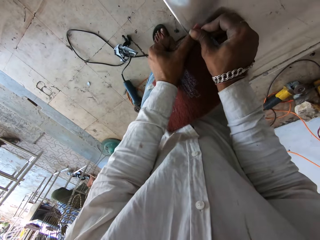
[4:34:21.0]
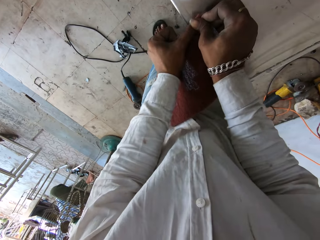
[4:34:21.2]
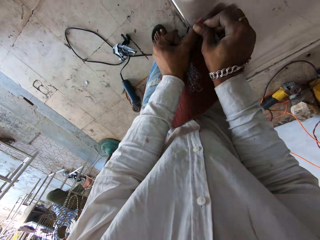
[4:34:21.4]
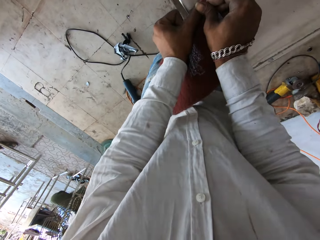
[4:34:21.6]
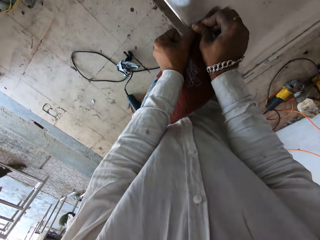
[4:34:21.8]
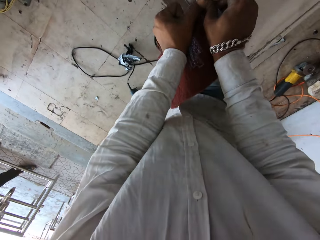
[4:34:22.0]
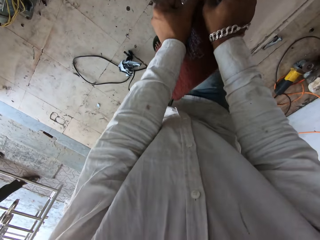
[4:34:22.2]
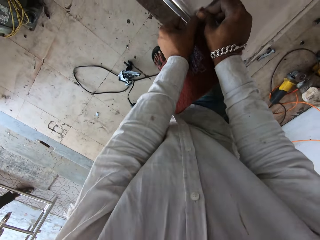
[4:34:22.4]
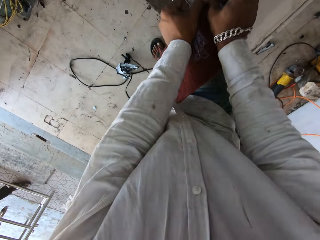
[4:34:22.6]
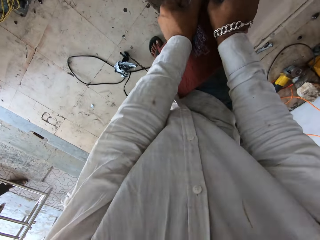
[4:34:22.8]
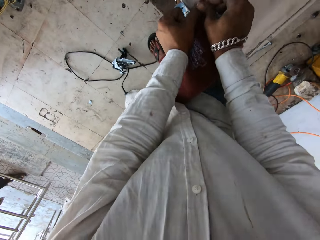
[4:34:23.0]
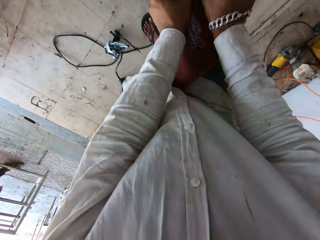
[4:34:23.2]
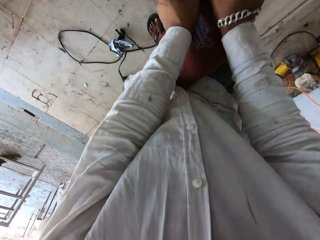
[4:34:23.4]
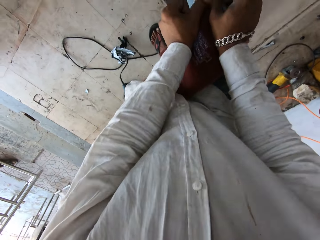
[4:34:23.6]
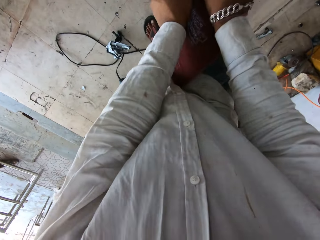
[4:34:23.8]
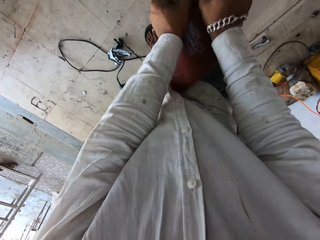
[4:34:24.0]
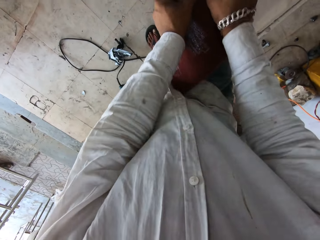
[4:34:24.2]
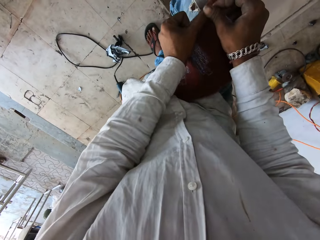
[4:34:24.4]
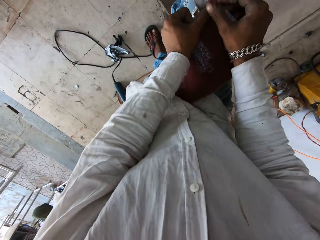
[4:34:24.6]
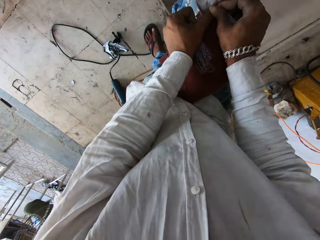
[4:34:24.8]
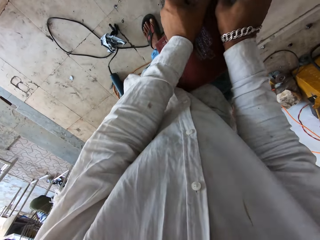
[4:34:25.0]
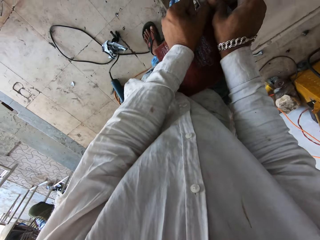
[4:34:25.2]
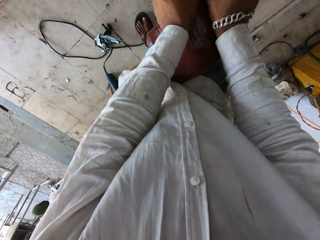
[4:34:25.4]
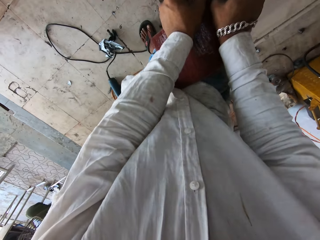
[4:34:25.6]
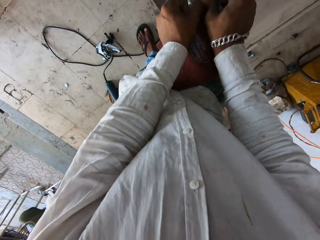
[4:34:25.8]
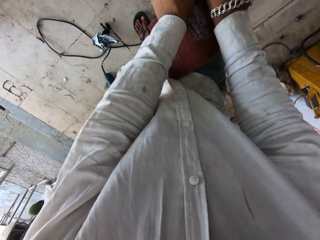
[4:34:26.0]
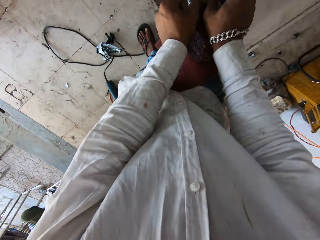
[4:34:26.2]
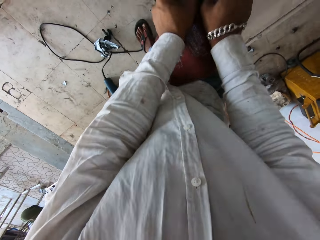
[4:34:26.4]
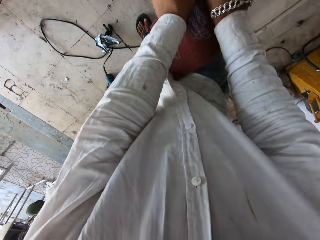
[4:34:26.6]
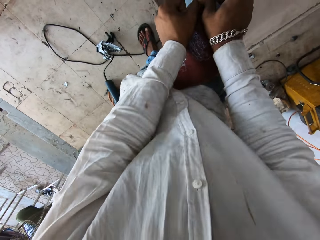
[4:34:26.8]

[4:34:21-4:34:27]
The camera wearer rubs the metal surface with the table wipe cloth.

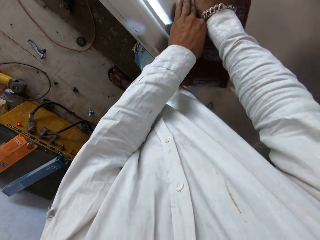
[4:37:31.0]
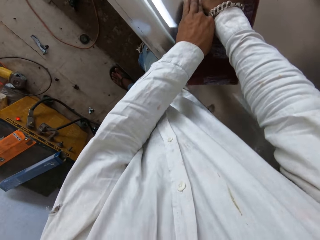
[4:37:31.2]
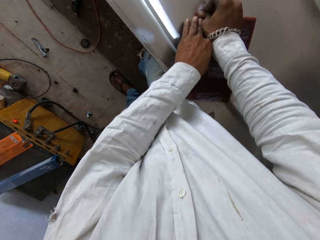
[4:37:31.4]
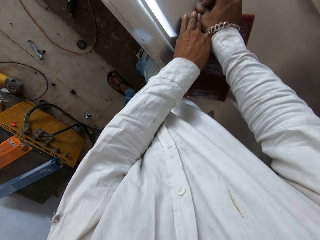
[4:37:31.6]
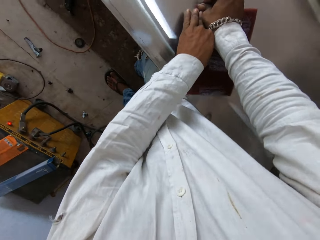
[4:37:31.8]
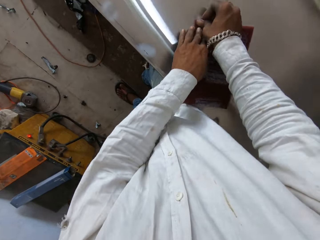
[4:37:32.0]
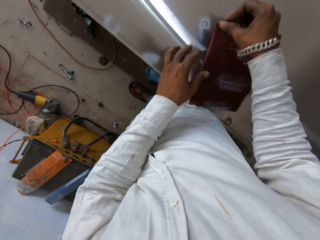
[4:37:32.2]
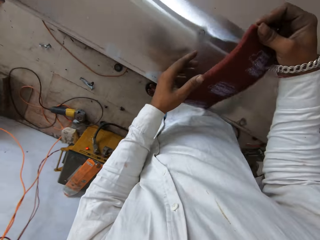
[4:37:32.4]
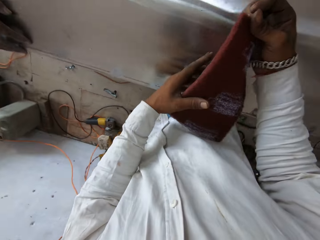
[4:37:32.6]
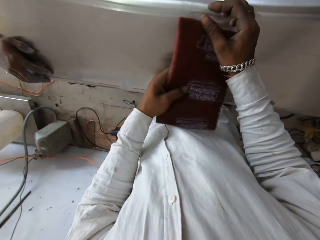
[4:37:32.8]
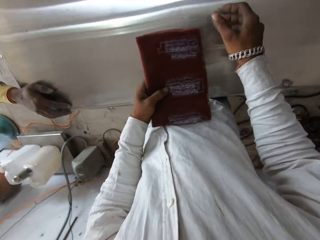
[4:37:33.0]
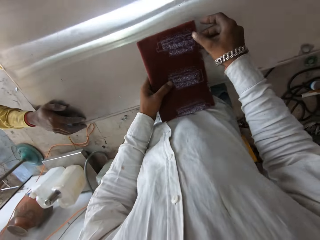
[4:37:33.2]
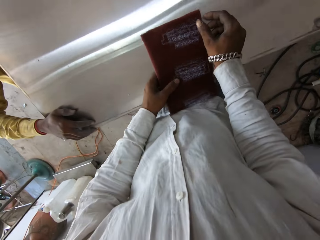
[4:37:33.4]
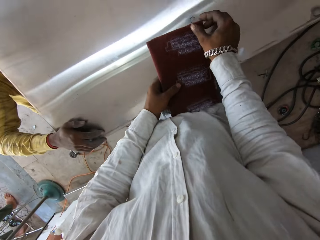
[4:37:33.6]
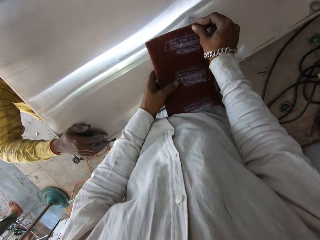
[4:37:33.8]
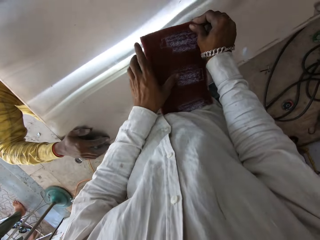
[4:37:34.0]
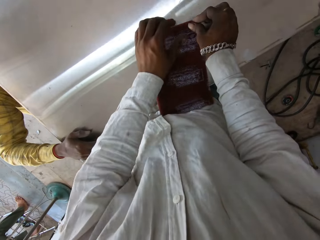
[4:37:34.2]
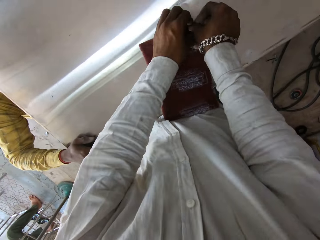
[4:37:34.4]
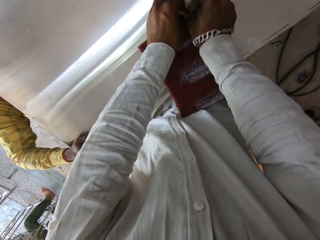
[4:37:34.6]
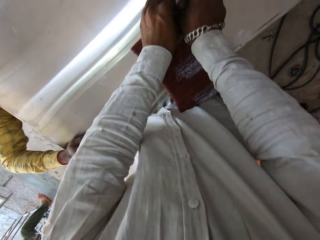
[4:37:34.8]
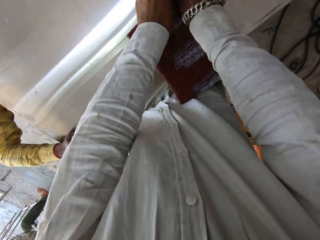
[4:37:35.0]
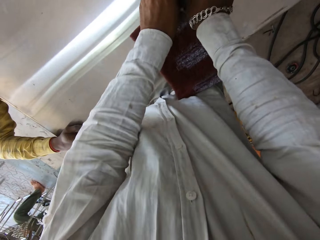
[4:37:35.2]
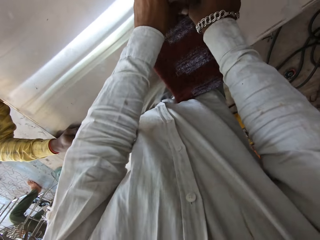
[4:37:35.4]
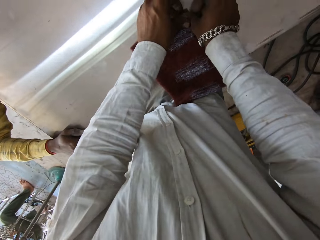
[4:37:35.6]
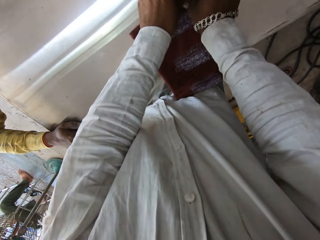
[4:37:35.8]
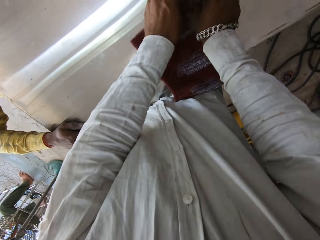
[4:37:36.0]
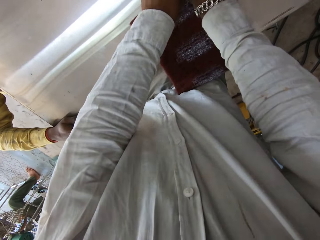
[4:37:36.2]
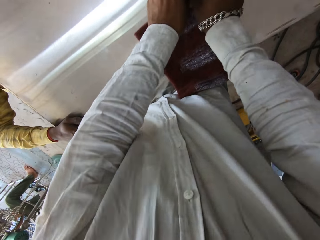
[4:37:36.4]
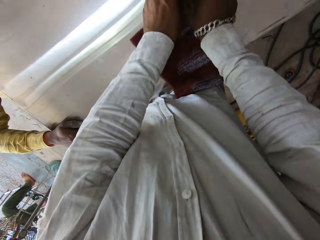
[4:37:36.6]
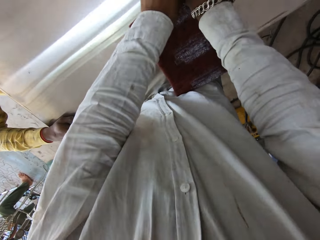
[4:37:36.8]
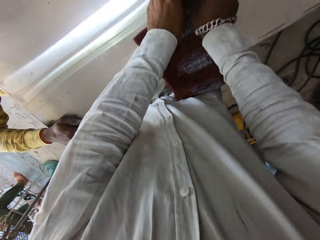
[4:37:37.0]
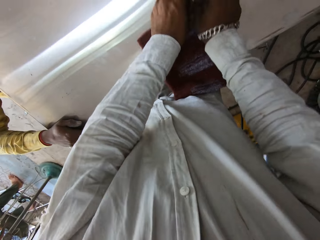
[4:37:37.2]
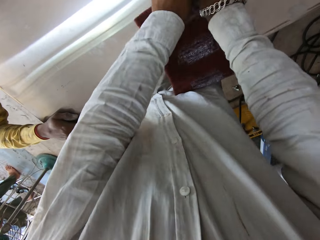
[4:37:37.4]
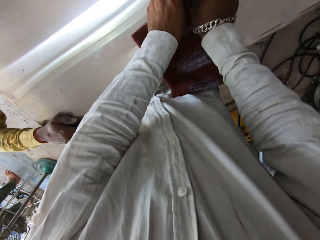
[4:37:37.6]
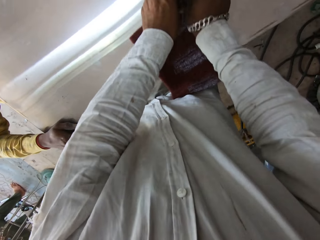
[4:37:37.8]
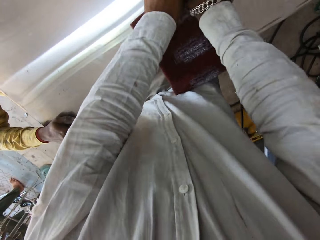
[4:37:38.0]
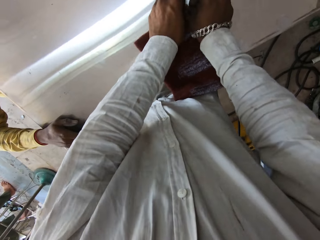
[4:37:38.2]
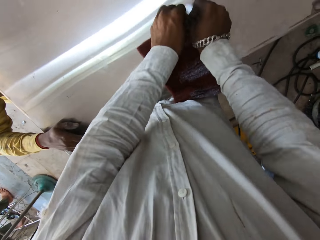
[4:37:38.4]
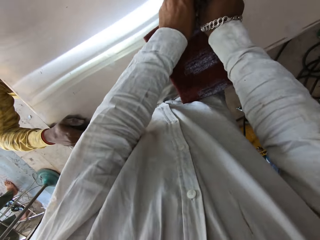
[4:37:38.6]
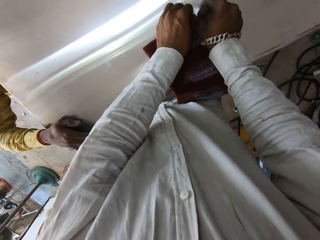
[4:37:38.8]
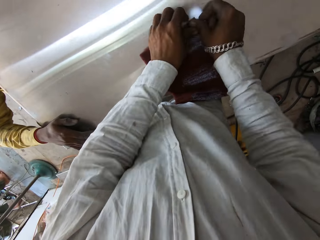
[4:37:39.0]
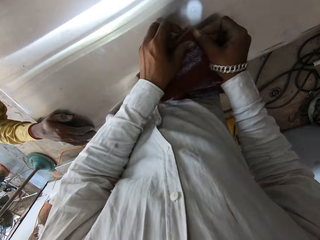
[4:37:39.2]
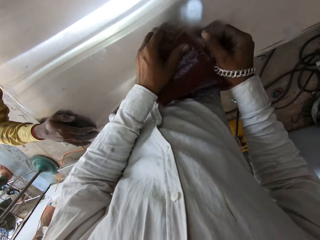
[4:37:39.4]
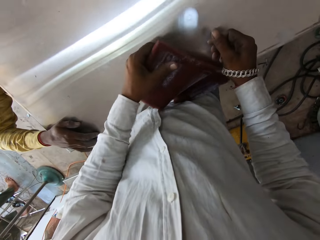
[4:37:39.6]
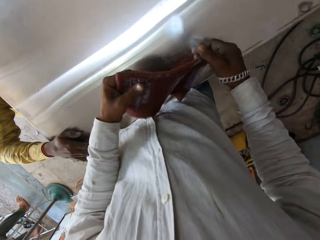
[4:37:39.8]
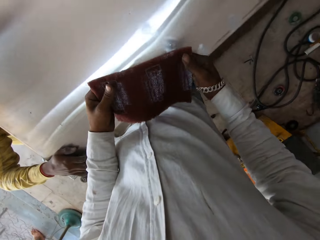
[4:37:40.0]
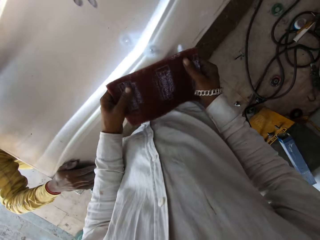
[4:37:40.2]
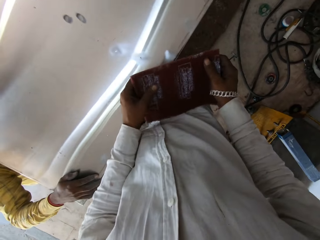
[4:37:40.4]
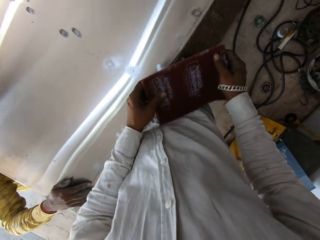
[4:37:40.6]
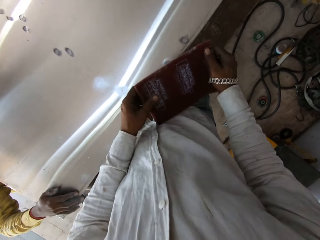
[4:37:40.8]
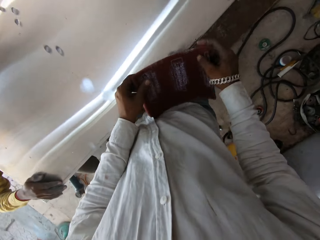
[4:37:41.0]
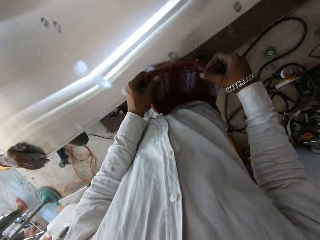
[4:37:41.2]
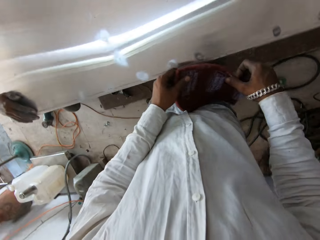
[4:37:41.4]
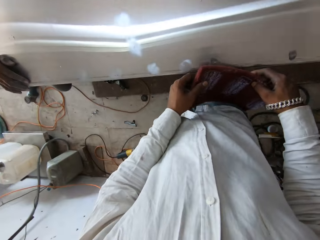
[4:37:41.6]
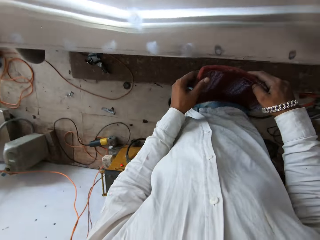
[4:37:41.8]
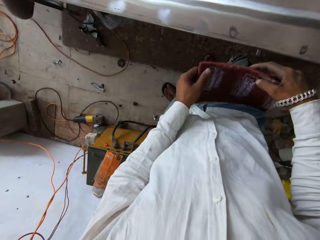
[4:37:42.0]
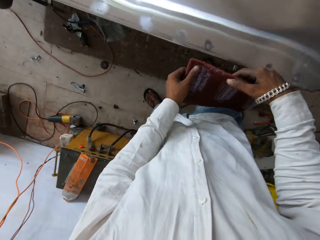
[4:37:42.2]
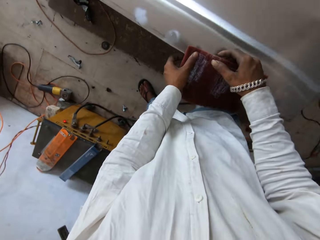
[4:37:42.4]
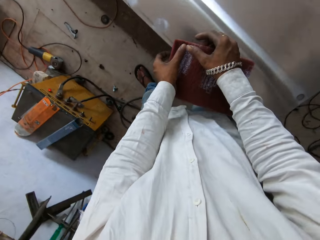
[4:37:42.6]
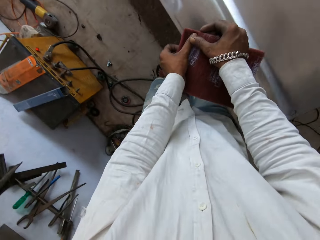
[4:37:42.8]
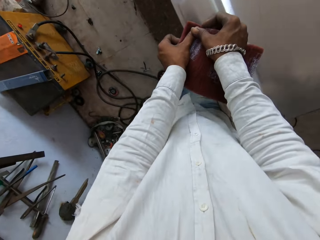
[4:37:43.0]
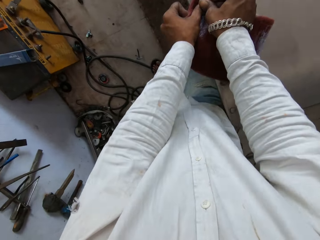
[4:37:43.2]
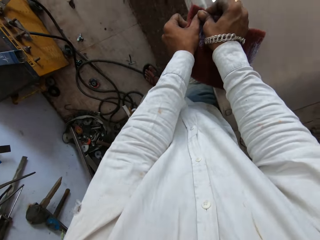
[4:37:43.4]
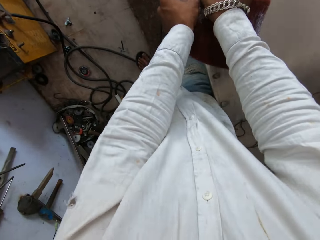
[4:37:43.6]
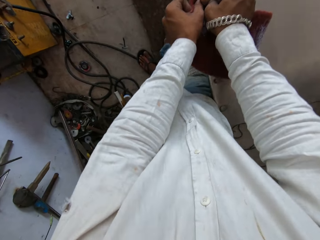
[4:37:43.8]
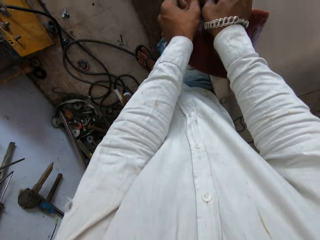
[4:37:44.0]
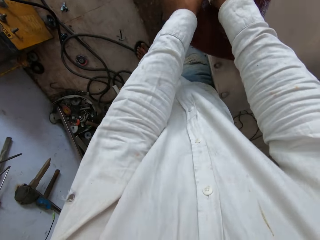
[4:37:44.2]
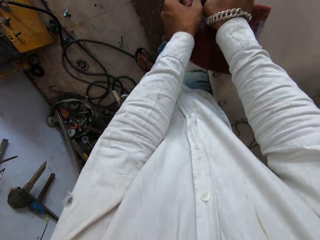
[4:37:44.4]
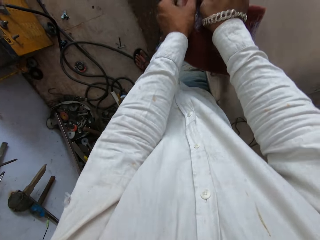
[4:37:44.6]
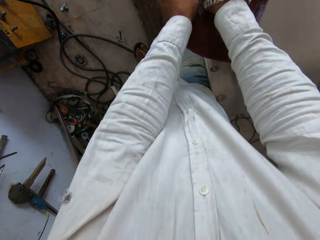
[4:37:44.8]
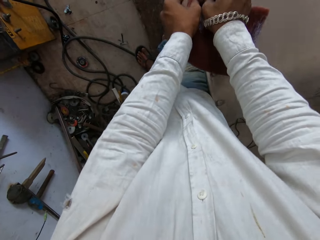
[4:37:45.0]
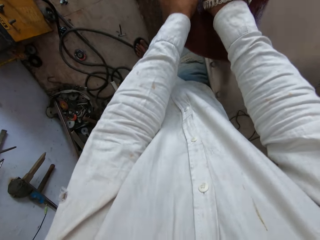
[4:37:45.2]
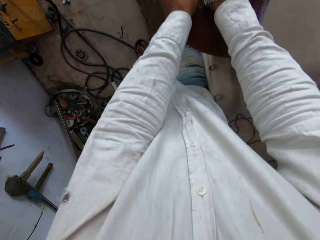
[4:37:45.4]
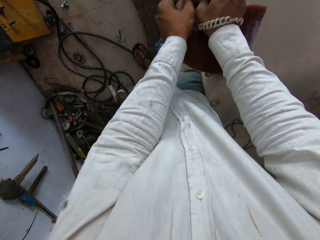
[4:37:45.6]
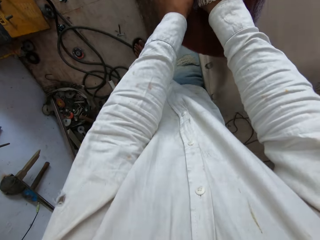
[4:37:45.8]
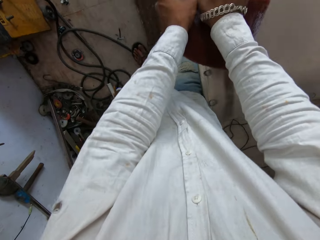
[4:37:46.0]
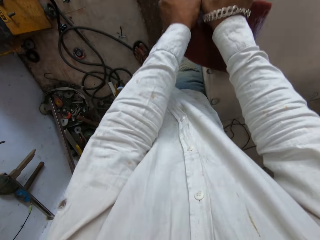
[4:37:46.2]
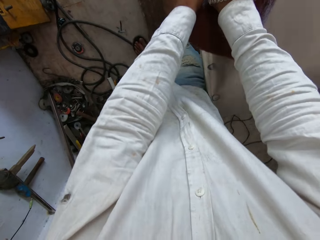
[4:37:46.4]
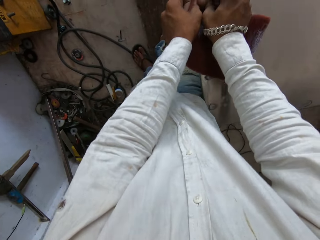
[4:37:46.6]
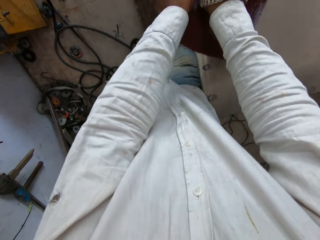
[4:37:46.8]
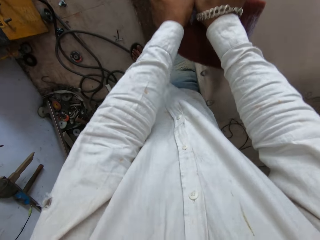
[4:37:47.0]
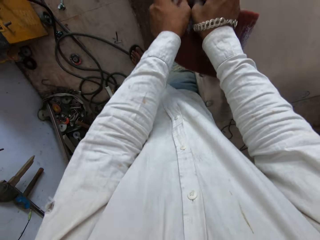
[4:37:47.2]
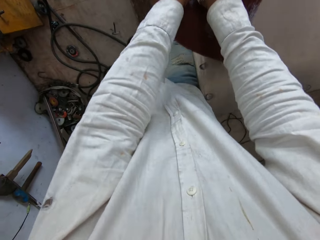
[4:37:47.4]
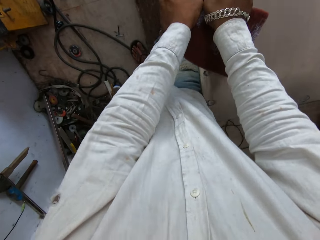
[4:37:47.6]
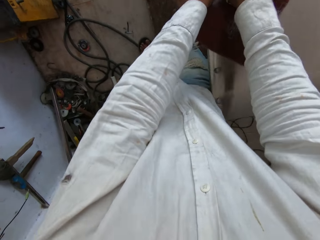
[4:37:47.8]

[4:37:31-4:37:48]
The camera wearer adjusts the sand paper. They walk around. A person puts the left hand on the table. The camera wearer sands the metallic table with the sand paper. They walk around. They sand the metallic table with the sand paper.
